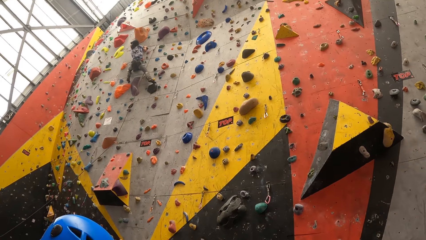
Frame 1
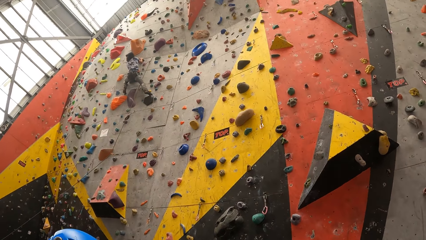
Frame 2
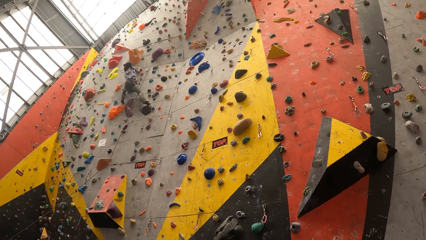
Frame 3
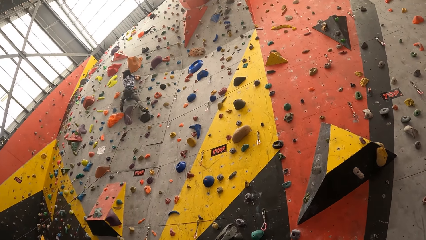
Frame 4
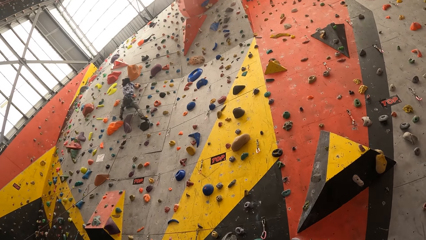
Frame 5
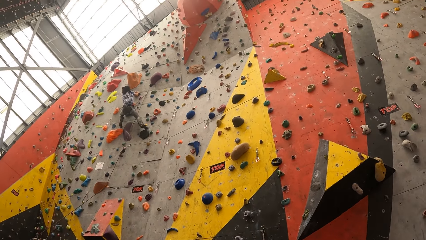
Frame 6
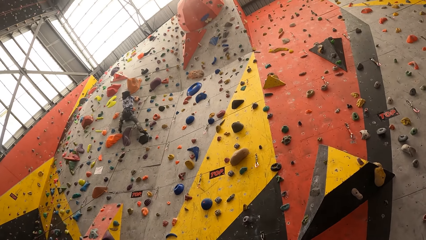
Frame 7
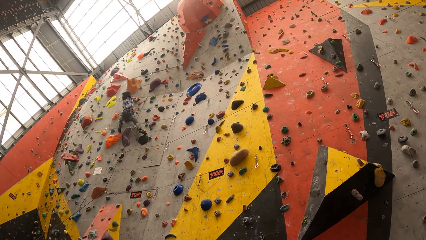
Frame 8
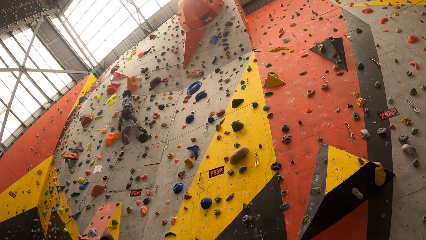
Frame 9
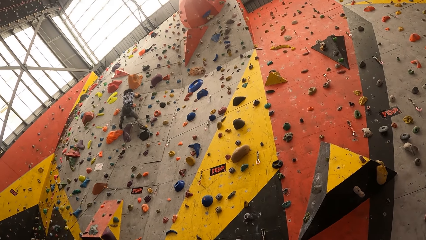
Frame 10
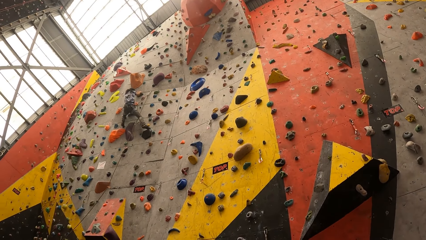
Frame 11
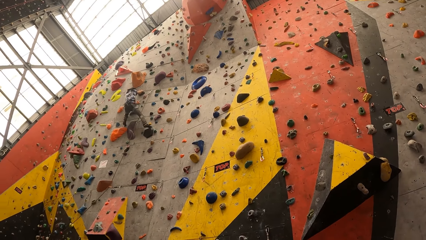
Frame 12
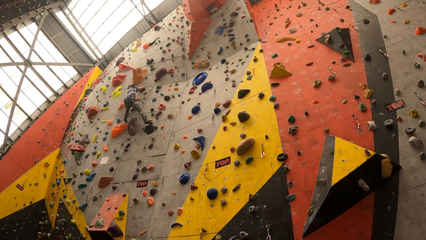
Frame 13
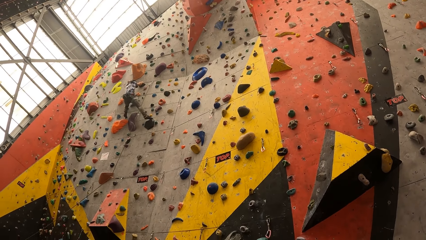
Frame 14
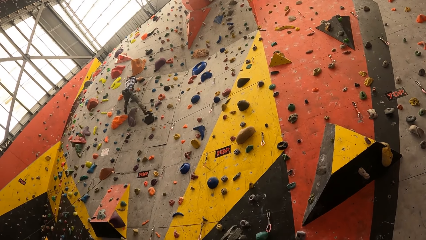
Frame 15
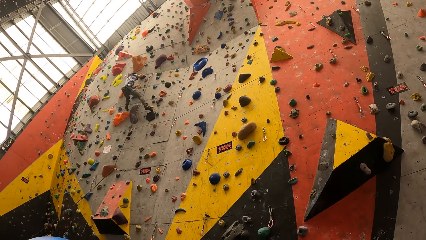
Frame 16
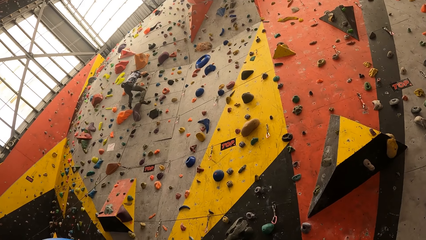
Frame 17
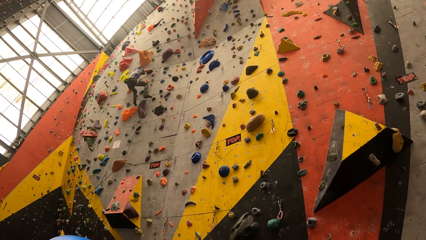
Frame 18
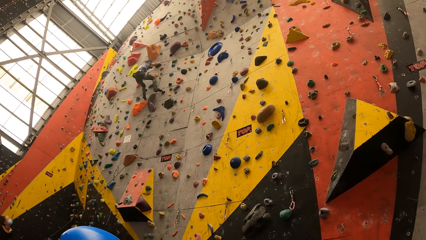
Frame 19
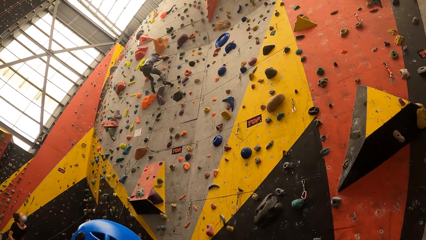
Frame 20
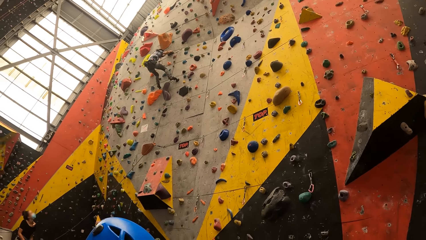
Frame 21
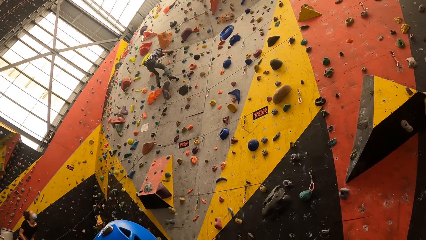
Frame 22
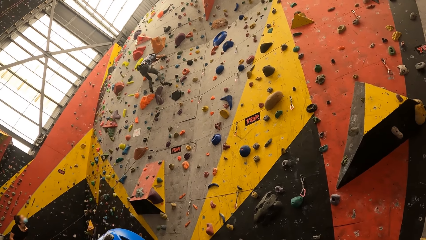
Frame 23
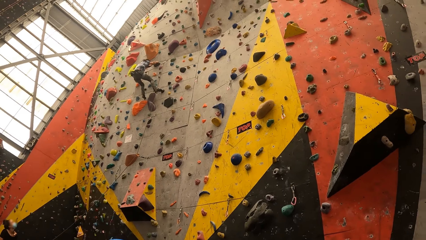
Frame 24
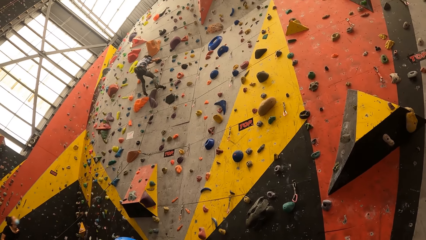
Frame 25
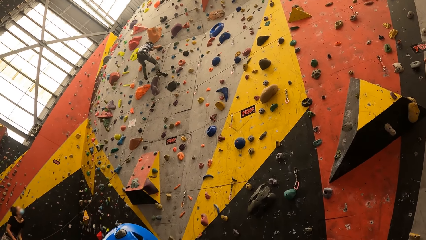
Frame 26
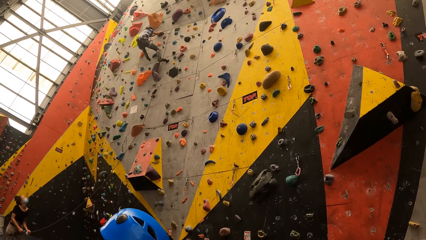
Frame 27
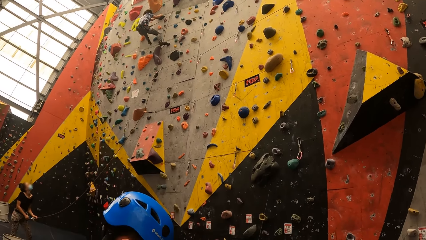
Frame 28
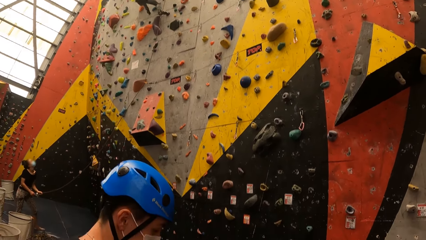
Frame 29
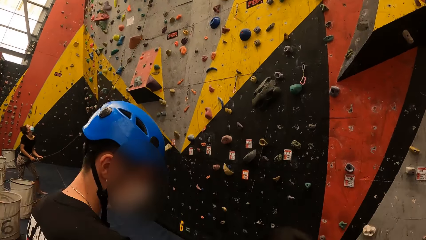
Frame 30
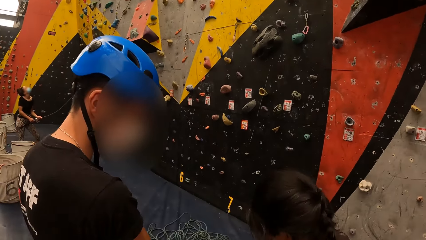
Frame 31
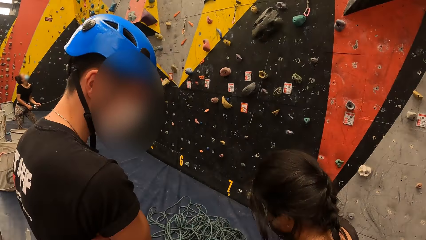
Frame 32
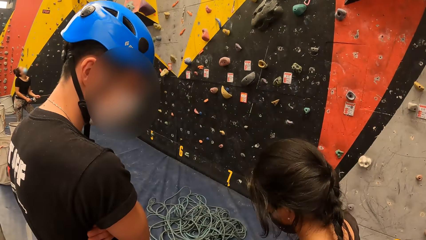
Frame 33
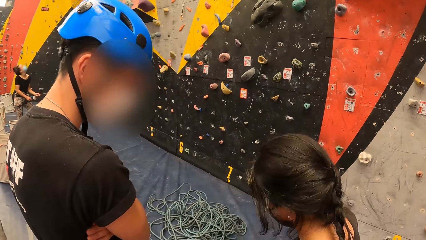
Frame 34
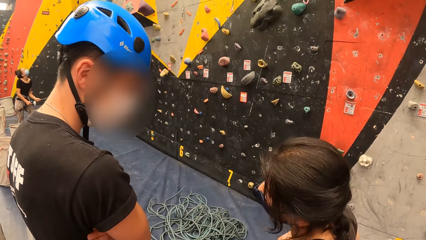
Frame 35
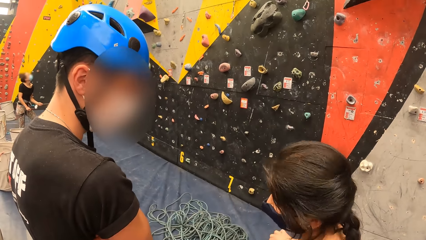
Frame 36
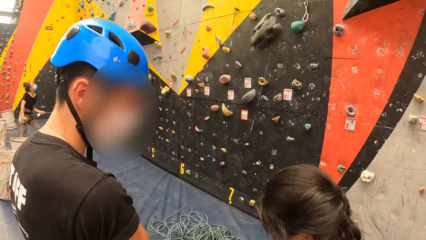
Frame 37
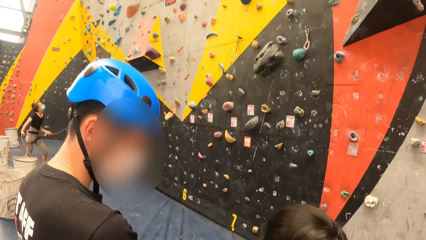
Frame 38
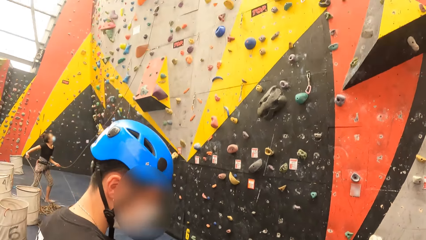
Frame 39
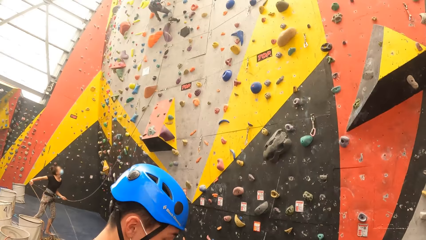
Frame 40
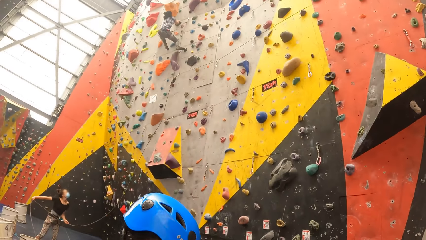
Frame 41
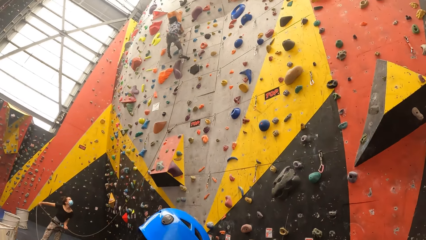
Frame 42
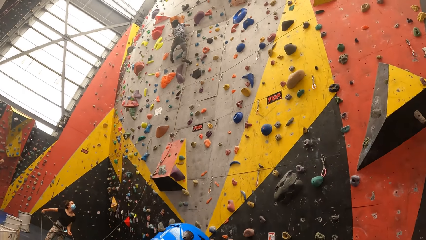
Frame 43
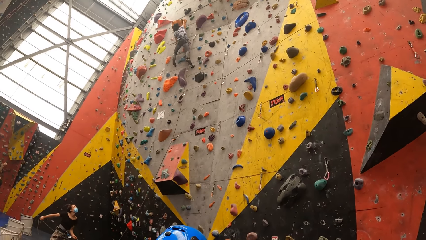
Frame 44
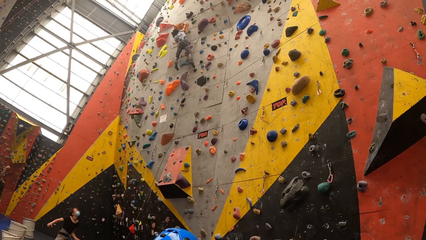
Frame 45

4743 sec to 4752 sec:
The camera wearer looks at a person climbing the wall.

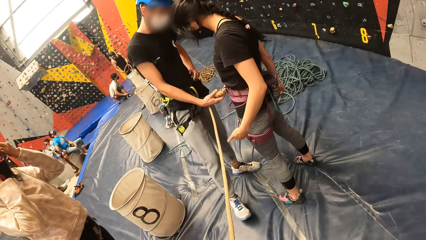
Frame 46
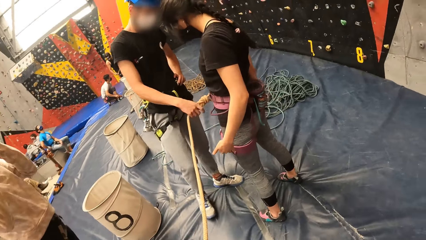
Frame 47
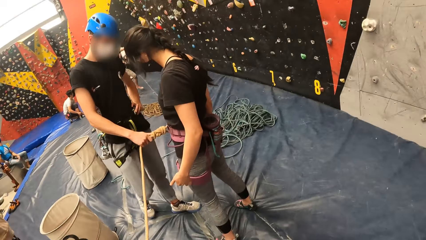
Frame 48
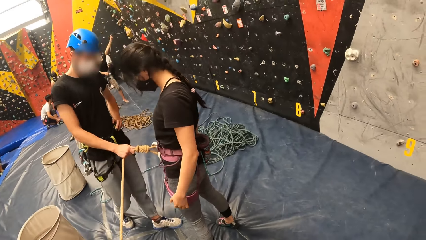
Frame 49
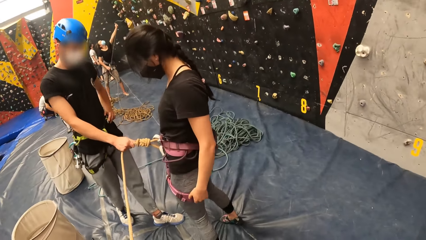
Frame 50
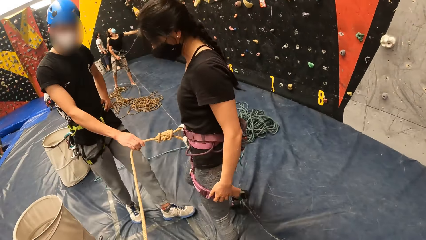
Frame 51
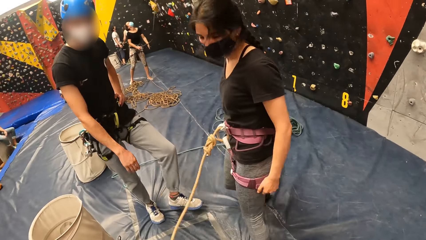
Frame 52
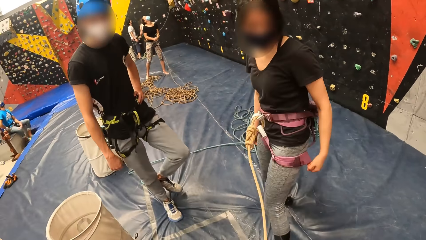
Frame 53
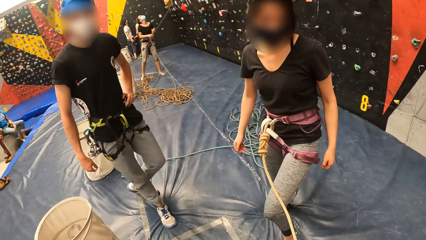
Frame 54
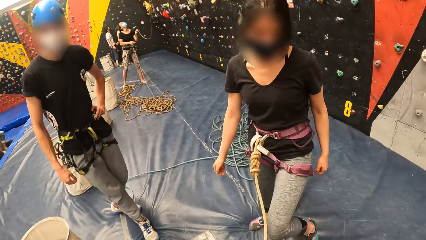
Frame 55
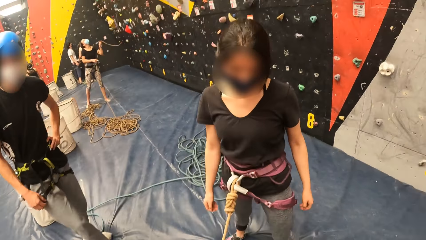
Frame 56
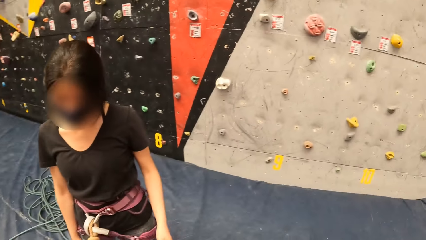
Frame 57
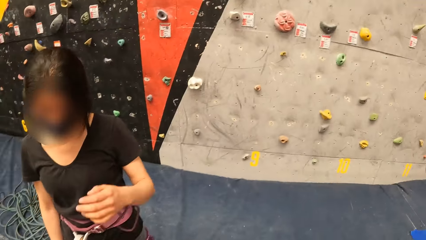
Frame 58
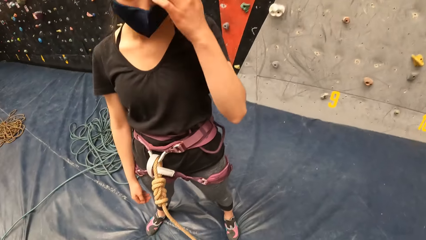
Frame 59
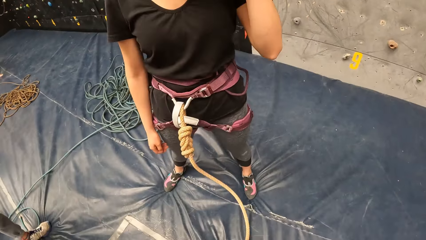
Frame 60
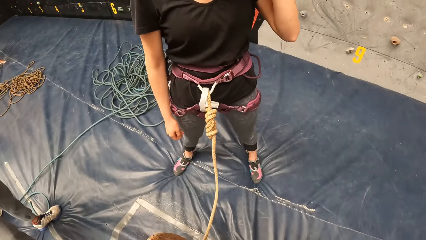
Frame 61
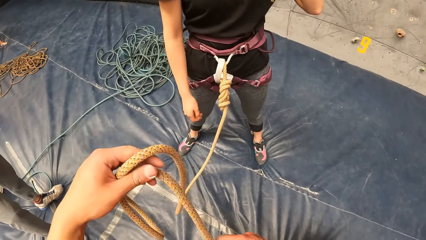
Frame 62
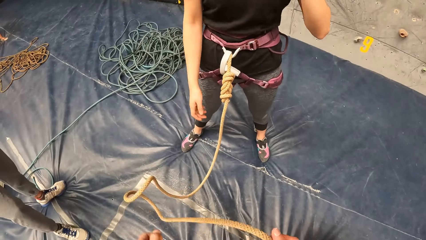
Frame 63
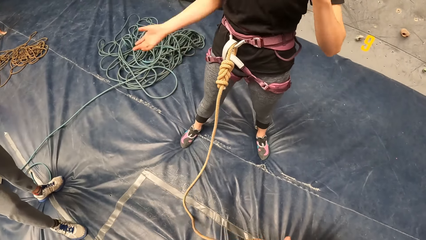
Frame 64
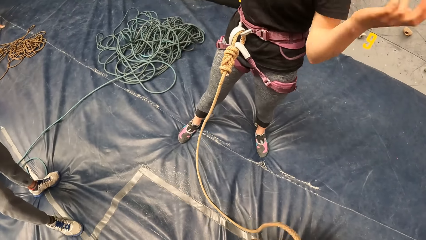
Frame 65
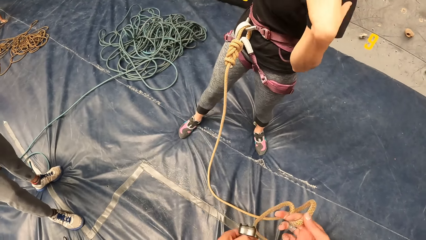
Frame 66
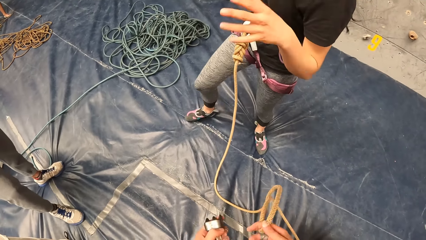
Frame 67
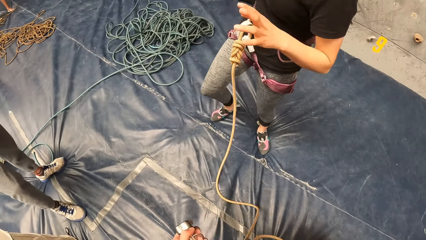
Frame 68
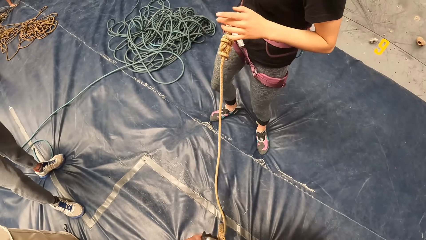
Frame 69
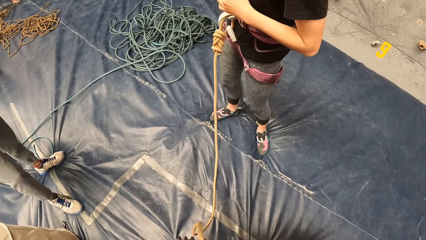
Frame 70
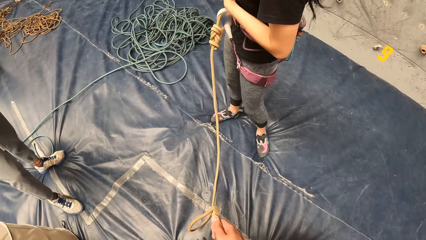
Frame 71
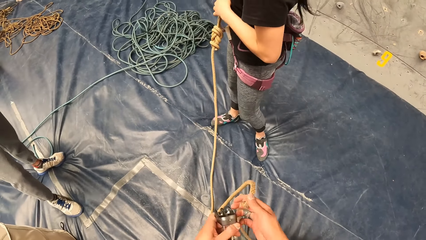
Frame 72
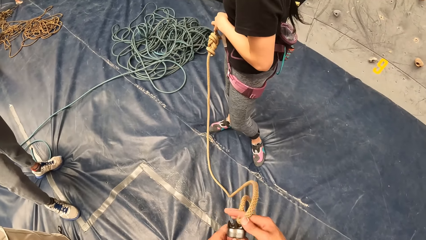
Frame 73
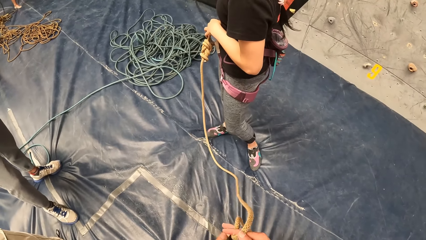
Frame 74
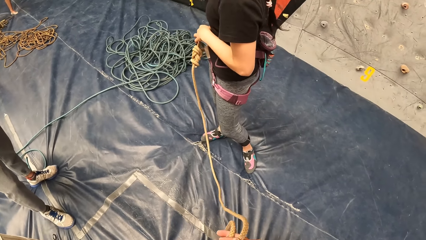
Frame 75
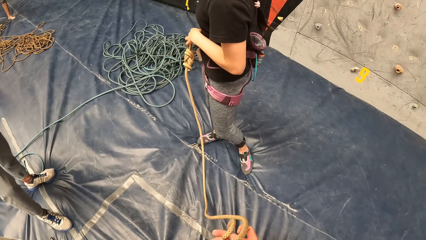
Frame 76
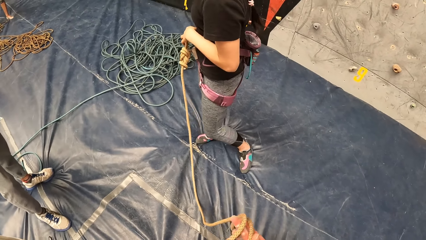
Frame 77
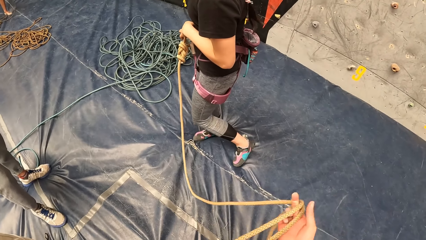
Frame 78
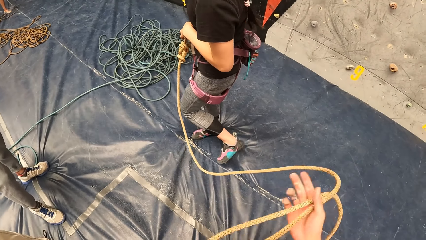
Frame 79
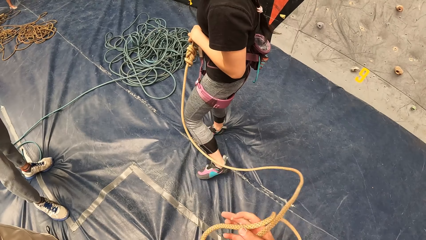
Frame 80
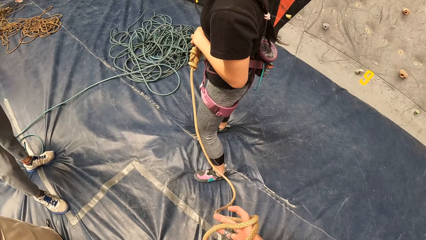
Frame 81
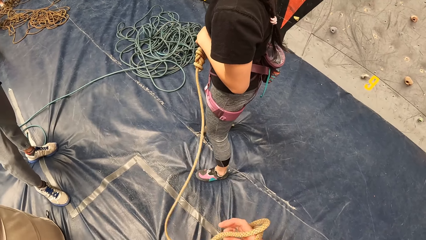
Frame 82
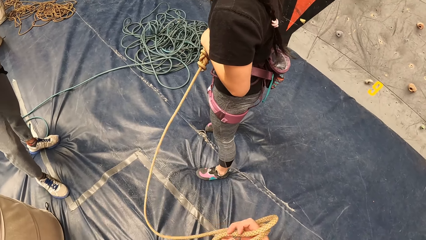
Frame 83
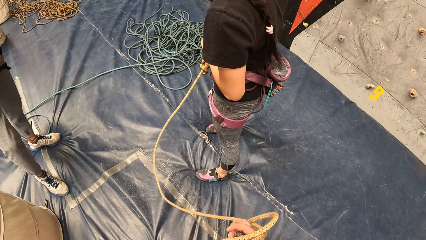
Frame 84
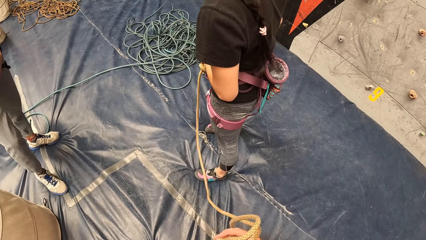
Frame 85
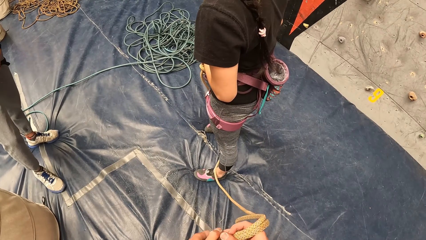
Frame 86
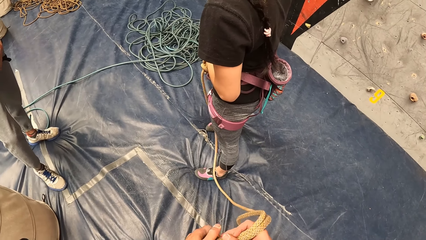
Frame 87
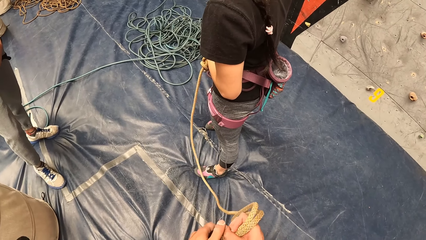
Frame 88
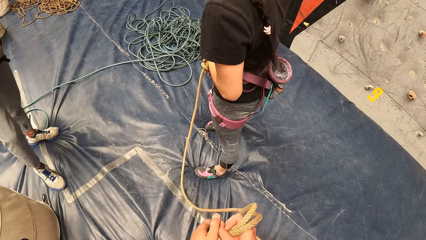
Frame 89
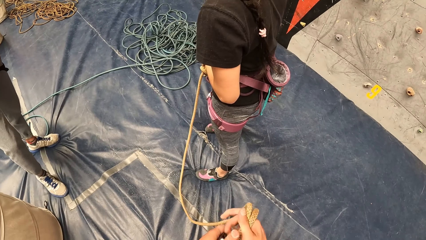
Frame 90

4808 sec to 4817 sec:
The camera wearer walks around the indoor wall climbing. They detangle a rope.
